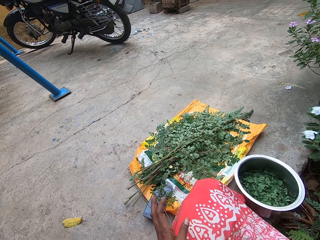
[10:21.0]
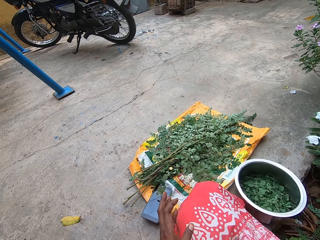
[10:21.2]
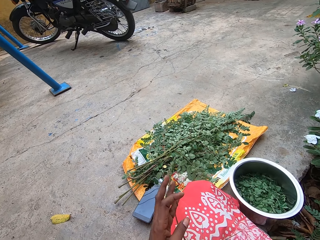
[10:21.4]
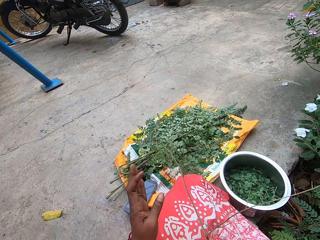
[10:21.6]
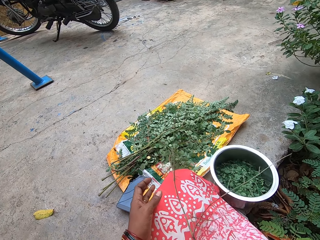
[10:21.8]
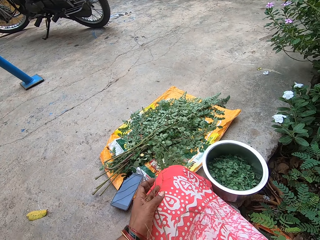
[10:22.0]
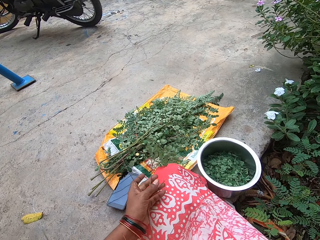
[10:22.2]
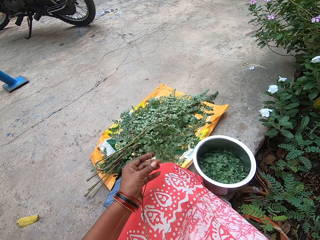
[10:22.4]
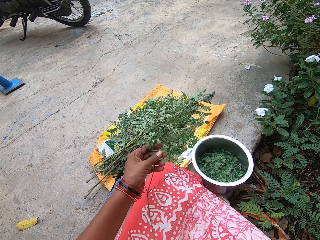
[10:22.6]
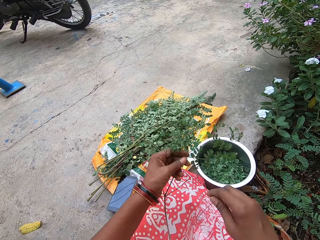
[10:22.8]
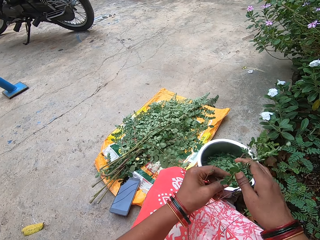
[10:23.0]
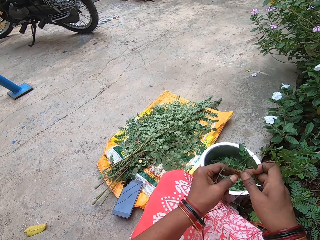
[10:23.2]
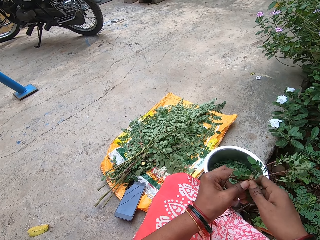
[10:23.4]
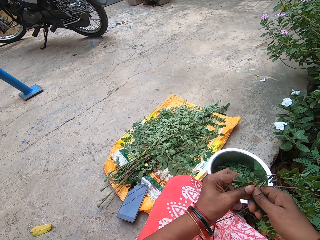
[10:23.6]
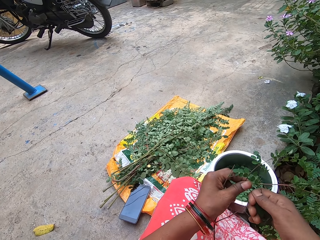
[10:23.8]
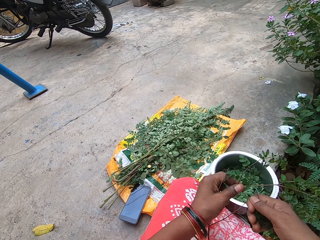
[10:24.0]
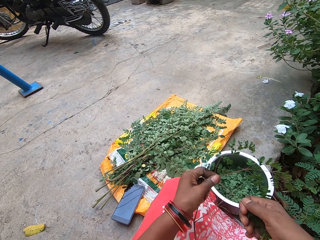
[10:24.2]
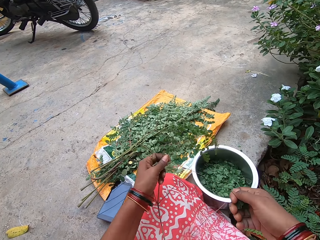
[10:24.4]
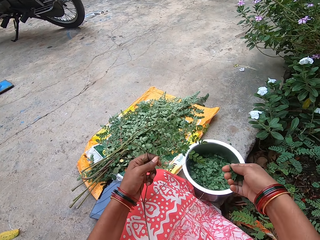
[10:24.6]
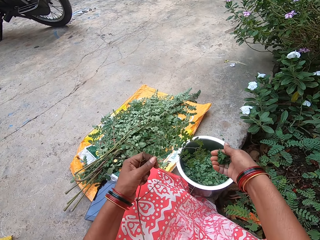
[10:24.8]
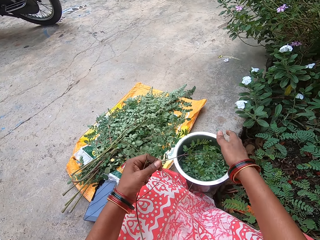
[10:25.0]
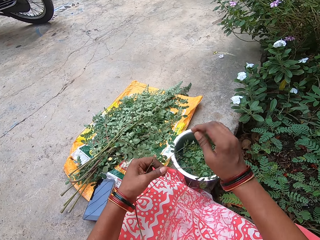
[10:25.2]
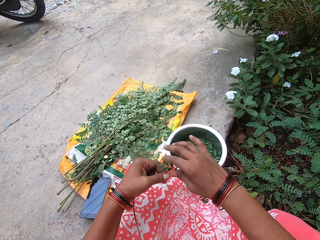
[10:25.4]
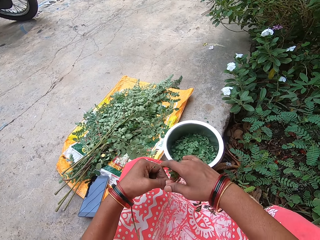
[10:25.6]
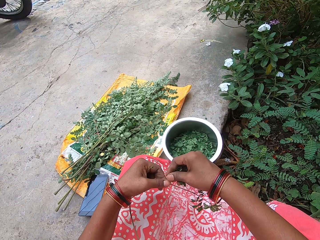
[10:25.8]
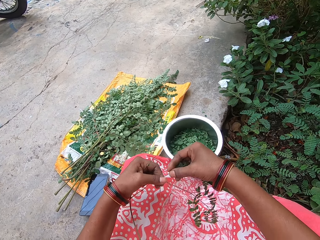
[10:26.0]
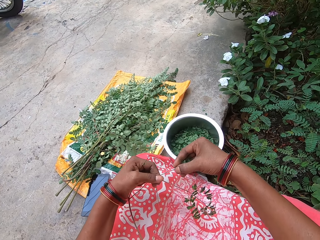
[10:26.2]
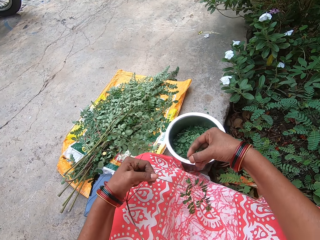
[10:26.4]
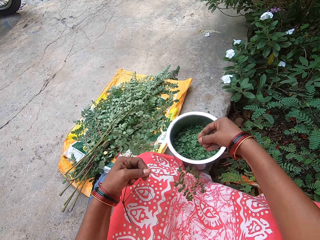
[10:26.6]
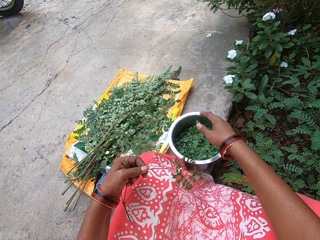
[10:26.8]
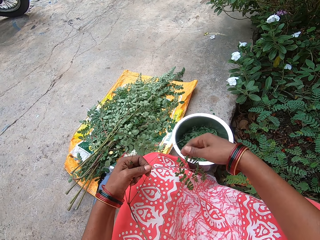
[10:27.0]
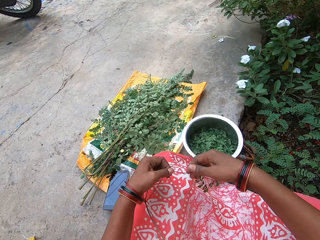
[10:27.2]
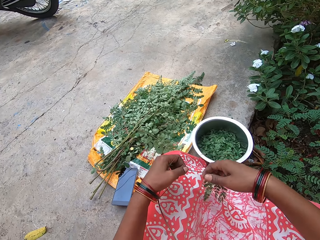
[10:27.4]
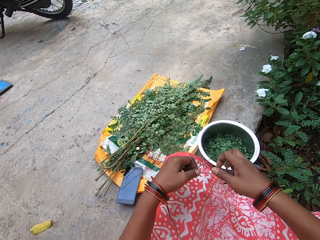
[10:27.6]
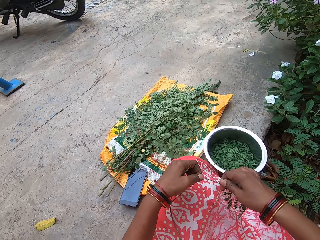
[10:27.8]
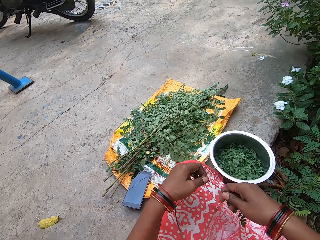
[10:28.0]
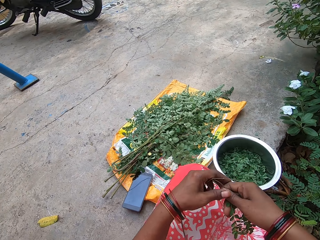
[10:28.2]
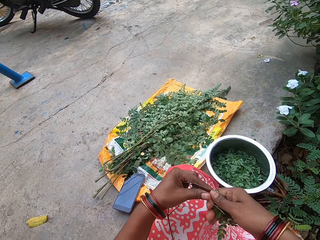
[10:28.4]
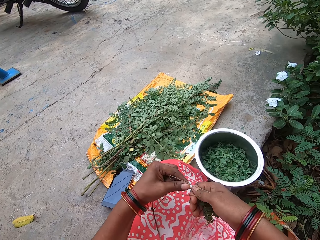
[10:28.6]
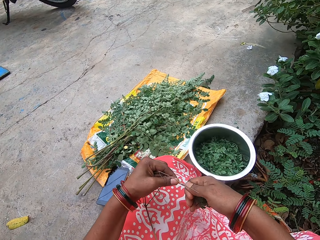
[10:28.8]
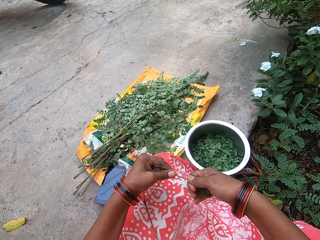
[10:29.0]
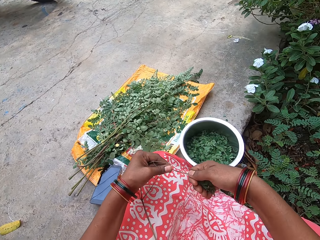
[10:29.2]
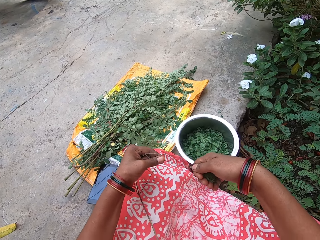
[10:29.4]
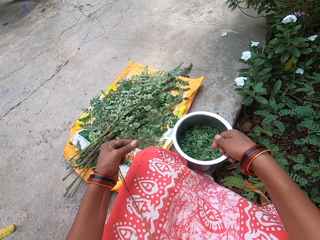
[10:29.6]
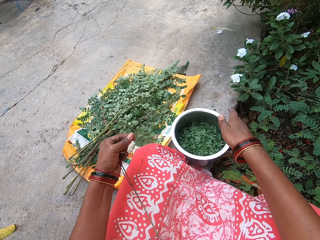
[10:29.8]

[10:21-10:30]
The camera wearer picks the leaf stalk from her leg with her left hand. She holds the stalk. She plucks leaves from the leaf stalk with her right hand. She drops the leaves in the plate or cooking pot on the floor with her right hand. She plucks leaves from the leaf stalk with her right hand. She drops the leaves in the plate on the floor with her right hand. She plucks leaves from the leaf stalk with her right hand.

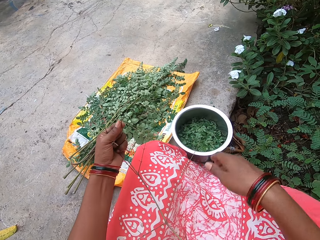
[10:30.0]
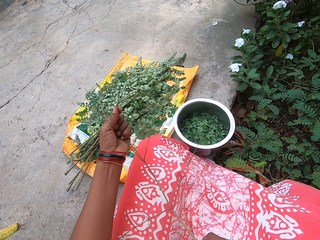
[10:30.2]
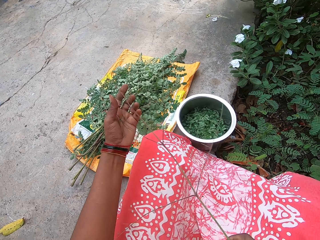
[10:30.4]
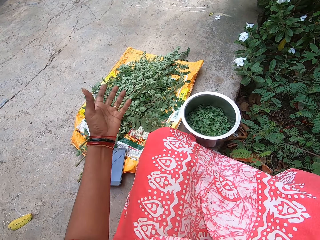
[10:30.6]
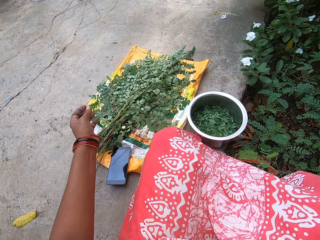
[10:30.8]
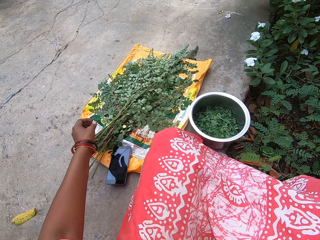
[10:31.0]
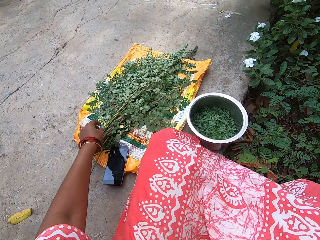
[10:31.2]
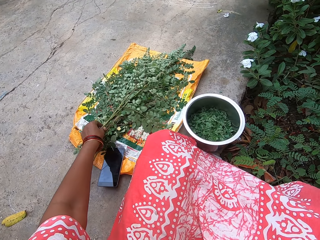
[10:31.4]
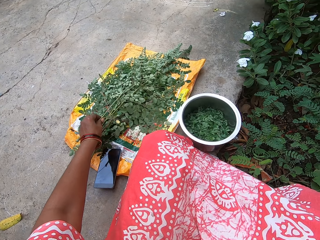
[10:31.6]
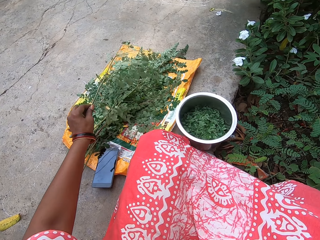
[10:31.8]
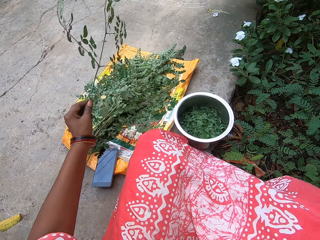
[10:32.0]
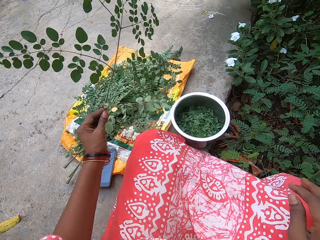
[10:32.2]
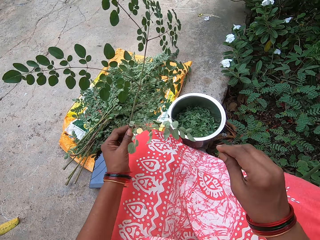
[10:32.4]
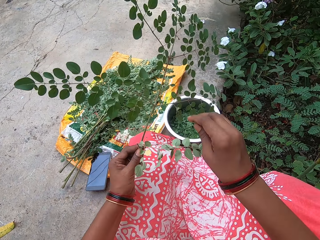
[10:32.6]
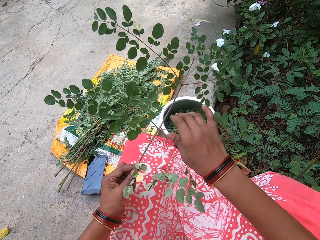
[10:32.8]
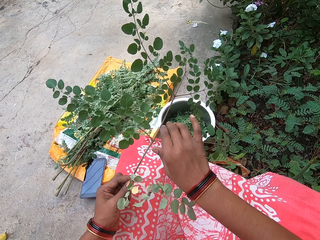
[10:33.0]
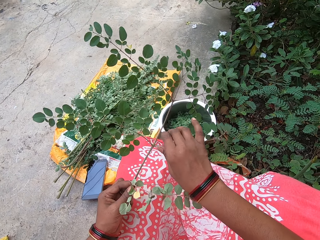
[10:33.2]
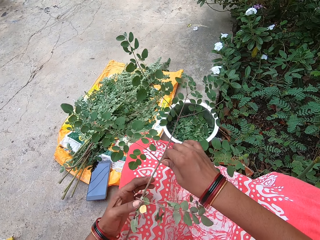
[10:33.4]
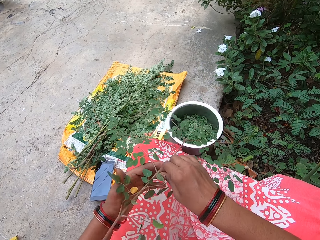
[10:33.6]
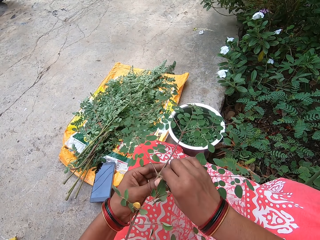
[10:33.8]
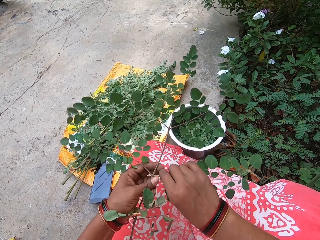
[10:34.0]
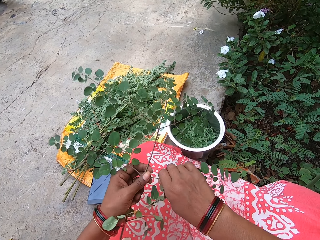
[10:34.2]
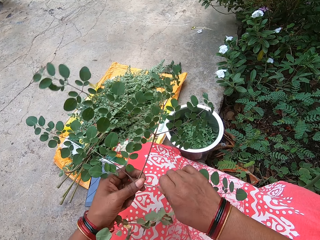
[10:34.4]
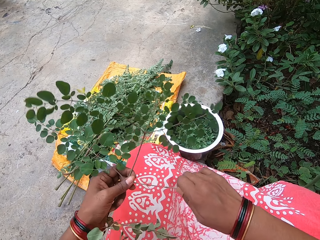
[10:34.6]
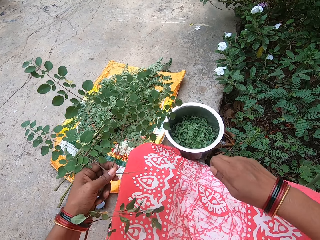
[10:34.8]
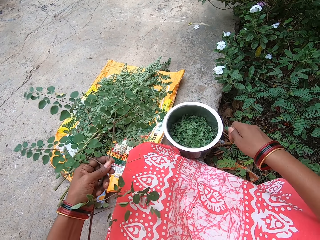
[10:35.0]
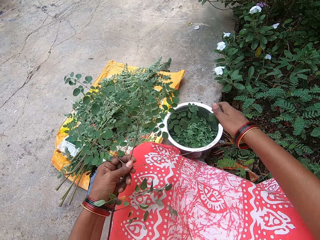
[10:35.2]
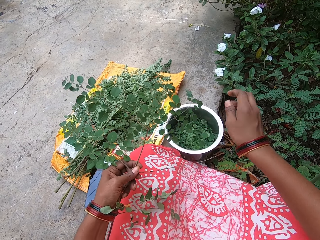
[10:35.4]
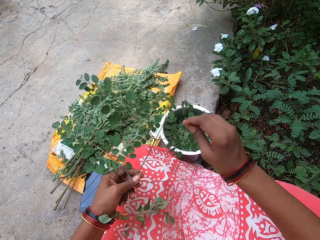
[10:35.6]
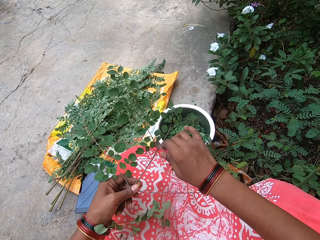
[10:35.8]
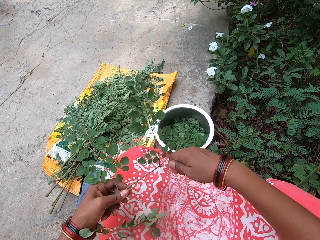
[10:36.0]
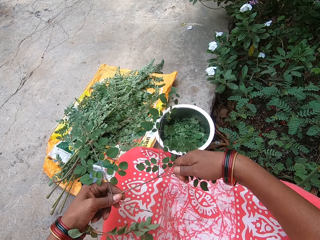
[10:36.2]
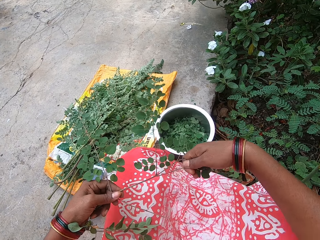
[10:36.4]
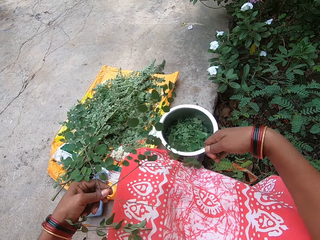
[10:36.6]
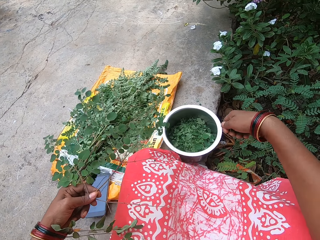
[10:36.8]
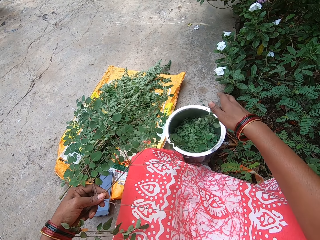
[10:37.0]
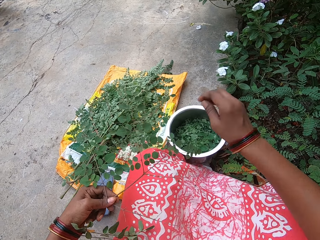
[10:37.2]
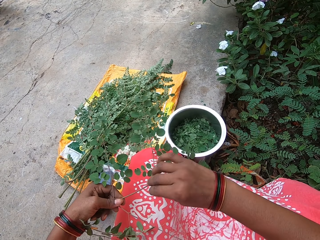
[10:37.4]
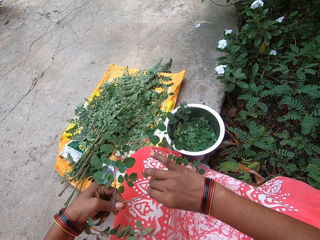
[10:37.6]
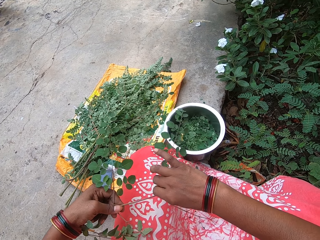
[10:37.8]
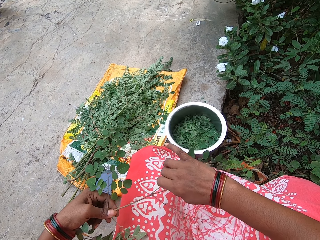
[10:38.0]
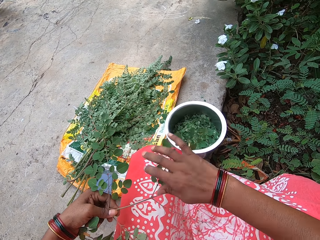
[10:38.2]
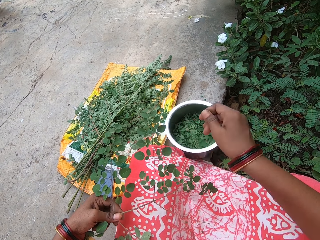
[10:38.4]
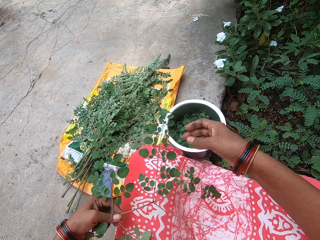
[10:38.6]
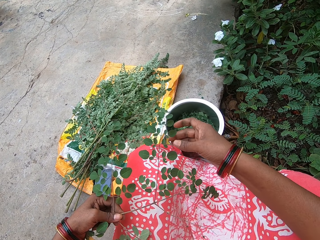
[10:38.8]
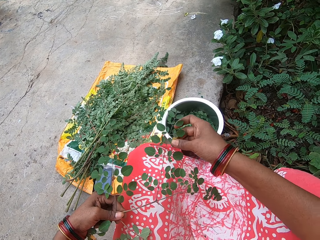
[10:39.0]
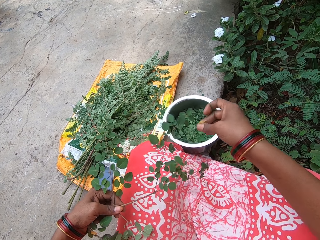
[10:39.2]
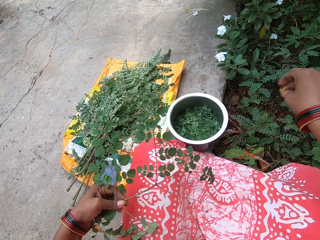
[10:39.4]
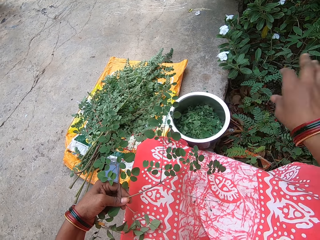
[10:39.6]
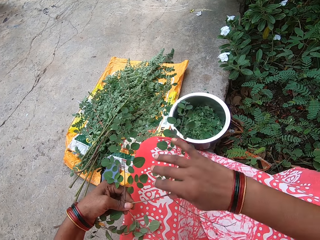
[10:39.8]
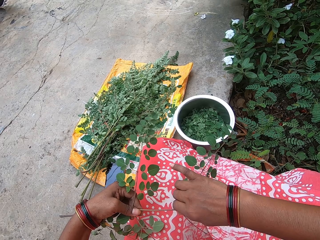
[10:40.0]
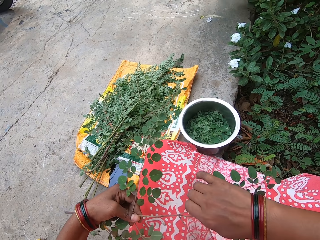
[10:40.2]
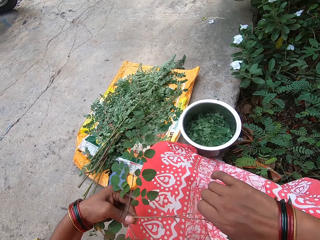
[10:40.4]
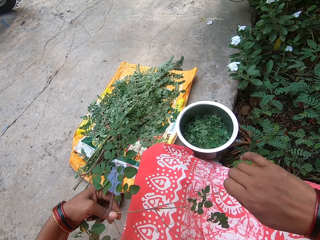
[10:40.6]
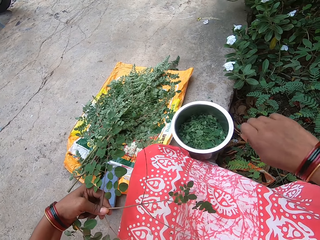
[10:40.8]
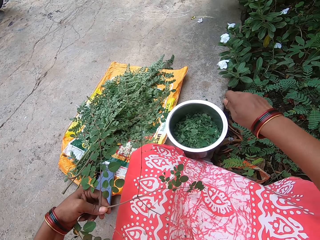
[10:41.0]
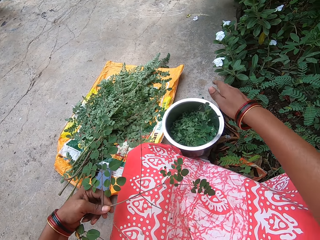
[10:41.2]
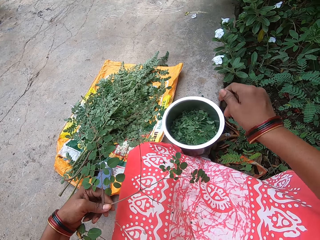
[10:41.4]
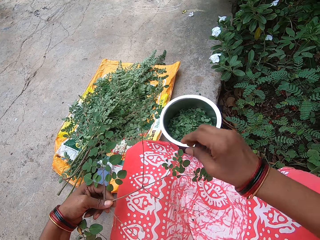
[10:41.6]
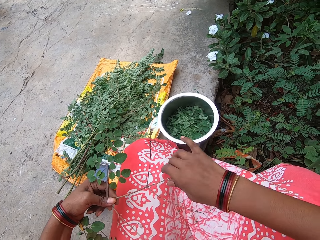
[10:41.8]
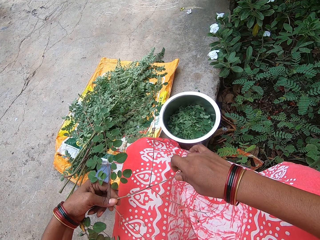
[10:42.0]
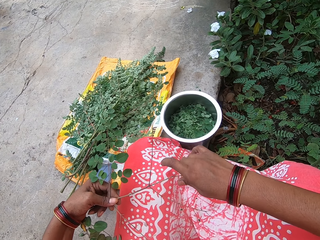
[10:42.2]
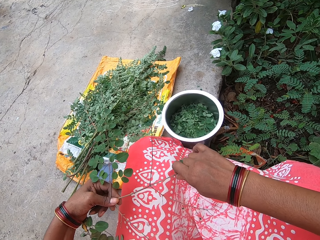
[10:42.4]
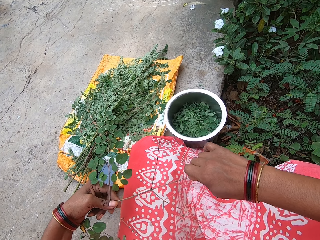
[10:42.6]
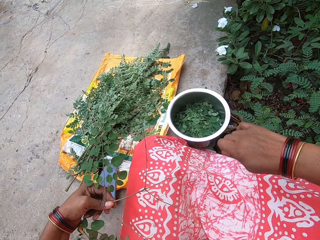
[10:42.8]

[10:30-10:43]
The camera wearer drops the leaves in the plate or cooking pot on the floor with her right hand. She passes the leaf stalk from her left hand to her right hand. She holds the stalk with the other hand. She drops the leaf stalk on the floor with her right hand. She picks a leaf stalk from the sack on the floor with her left hand. She plucks leaves from the leaf stalk with her right hand. She drops the leaves in the plate on the floor with her right hand. She plucks leaves from the leaf stalk with her right hand. She drops the leaves in the plate on the floor with her right hand. She plucks a leaf from the leaf stalk with her right hand. She holds the stalk. She drops the leaf on the floor with her right hand. She plucks leaves from the leaf stalk with her right hand. She drops the leaves in the plate on the floor with her right hand. She plucks leaves from the leaf stalk with her right hand.
